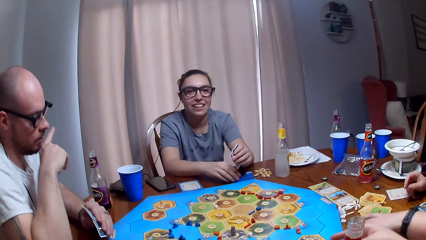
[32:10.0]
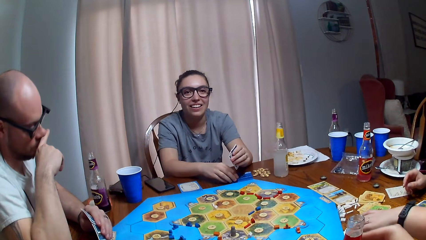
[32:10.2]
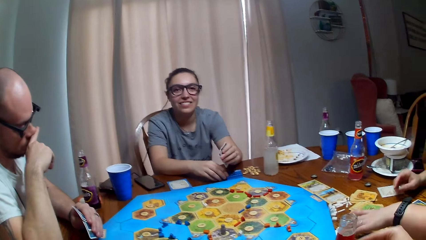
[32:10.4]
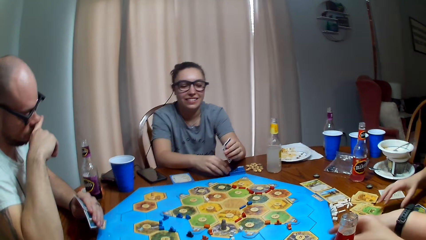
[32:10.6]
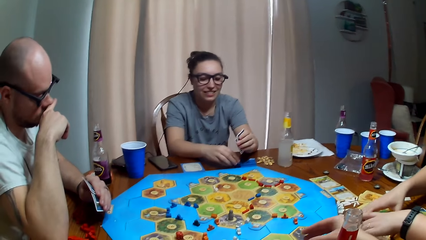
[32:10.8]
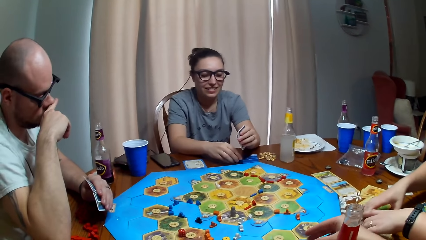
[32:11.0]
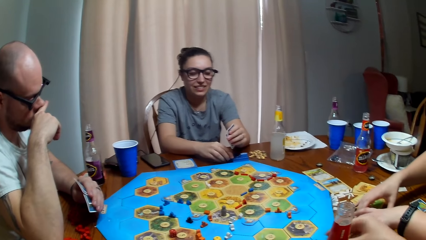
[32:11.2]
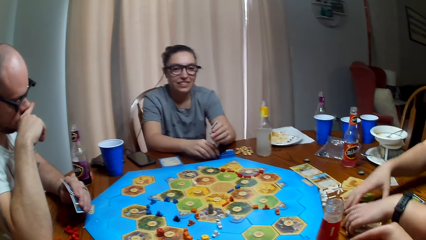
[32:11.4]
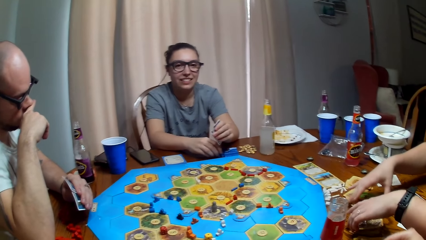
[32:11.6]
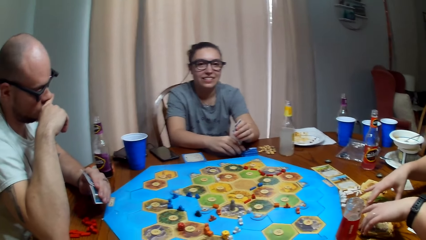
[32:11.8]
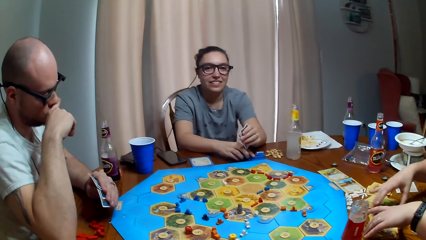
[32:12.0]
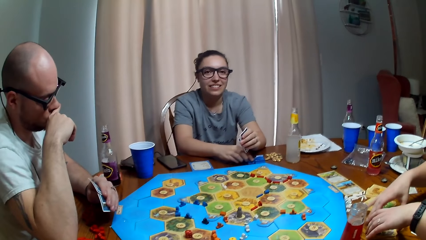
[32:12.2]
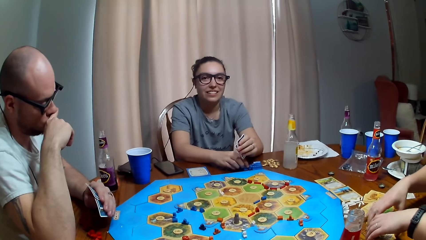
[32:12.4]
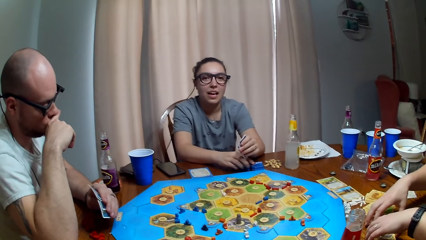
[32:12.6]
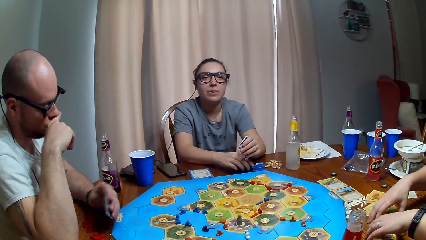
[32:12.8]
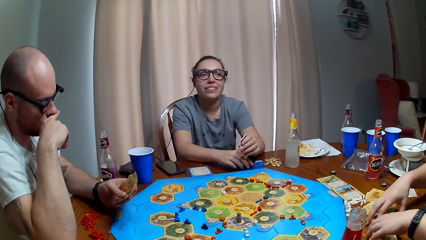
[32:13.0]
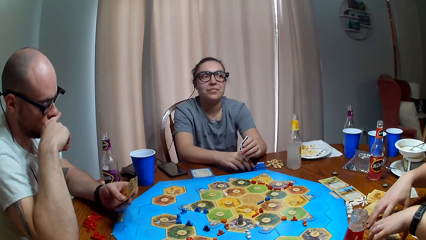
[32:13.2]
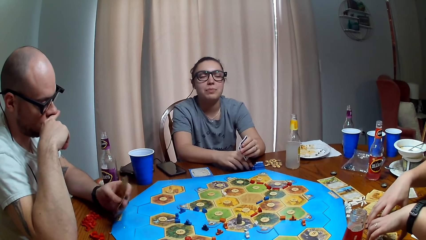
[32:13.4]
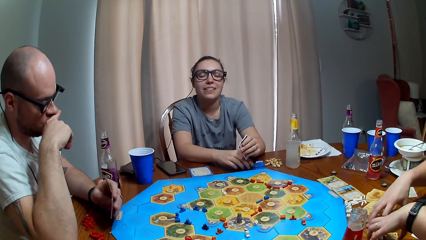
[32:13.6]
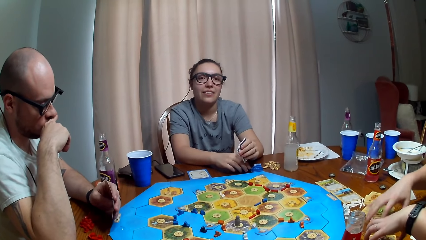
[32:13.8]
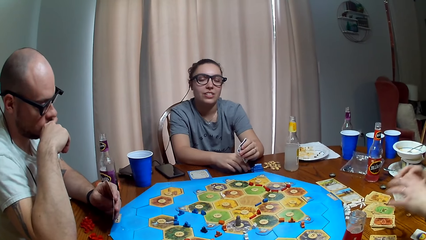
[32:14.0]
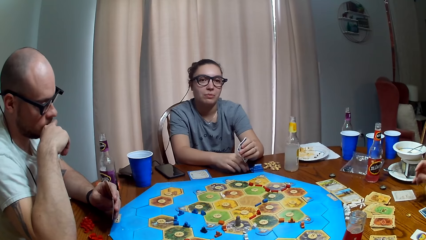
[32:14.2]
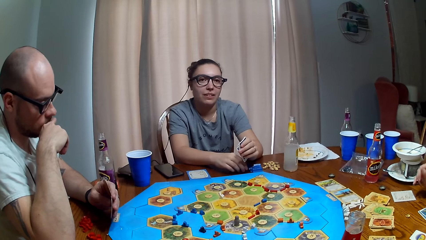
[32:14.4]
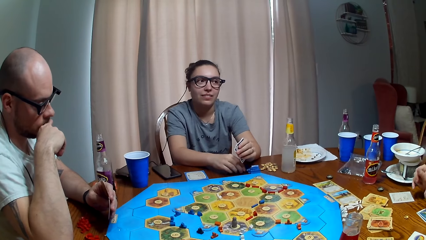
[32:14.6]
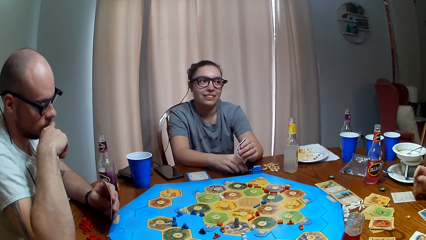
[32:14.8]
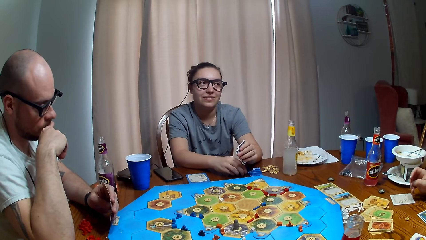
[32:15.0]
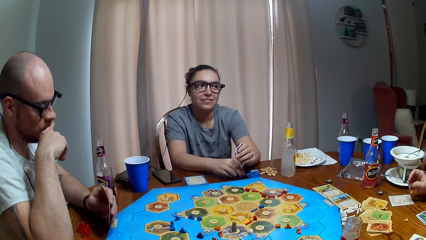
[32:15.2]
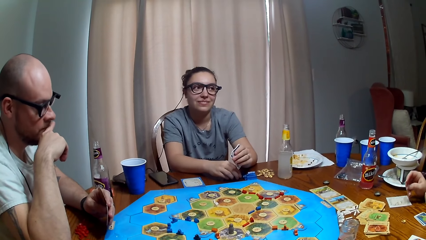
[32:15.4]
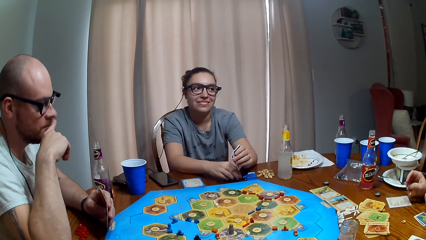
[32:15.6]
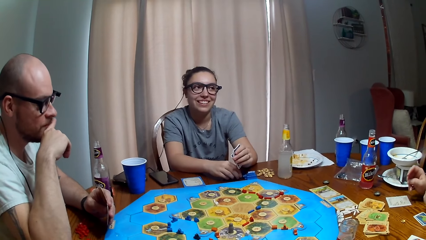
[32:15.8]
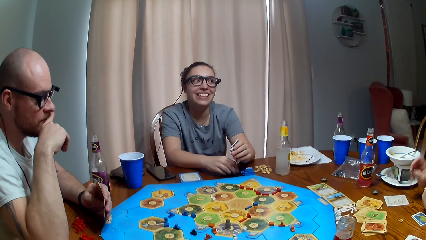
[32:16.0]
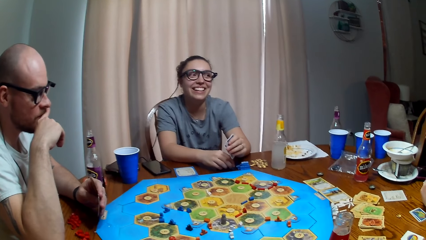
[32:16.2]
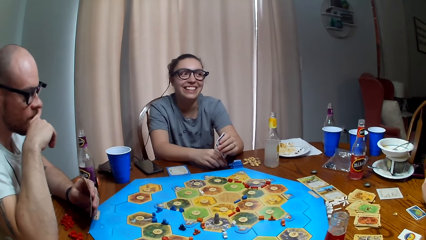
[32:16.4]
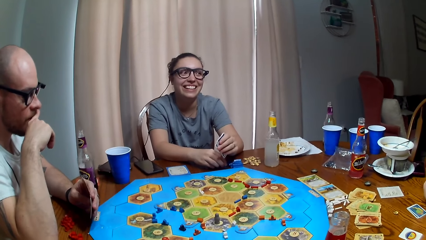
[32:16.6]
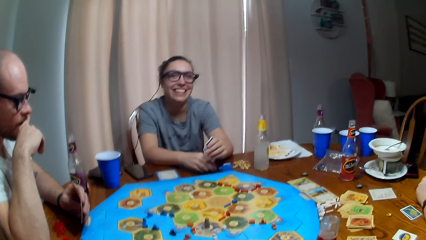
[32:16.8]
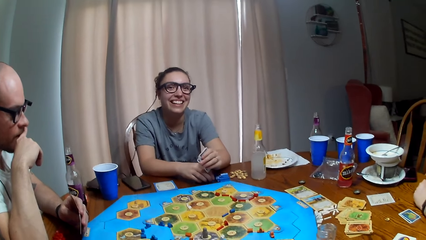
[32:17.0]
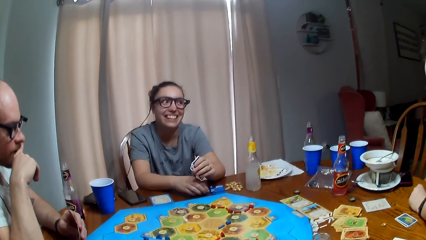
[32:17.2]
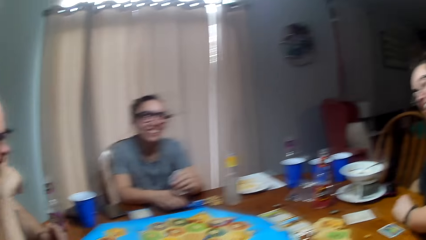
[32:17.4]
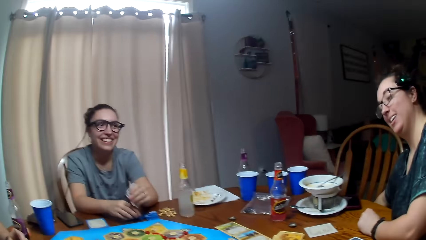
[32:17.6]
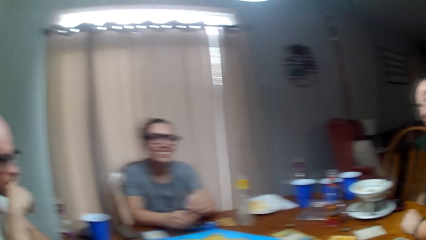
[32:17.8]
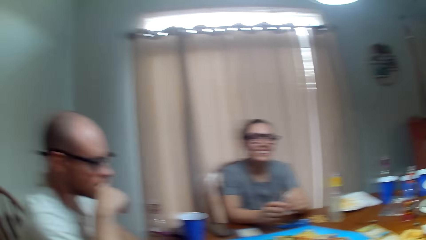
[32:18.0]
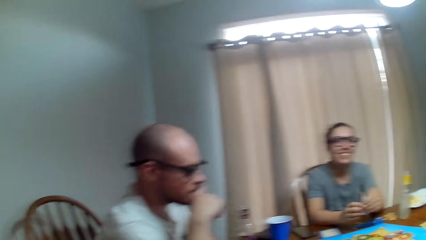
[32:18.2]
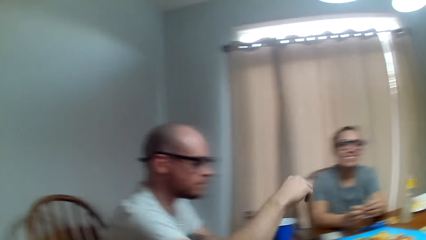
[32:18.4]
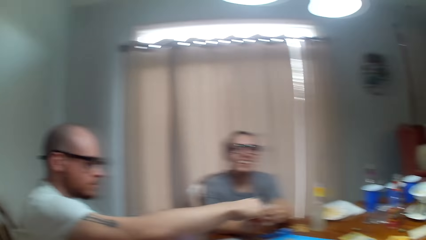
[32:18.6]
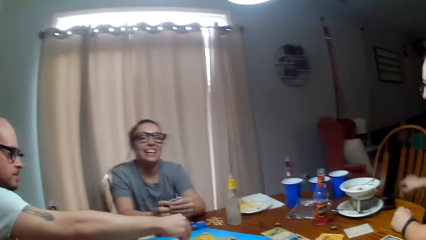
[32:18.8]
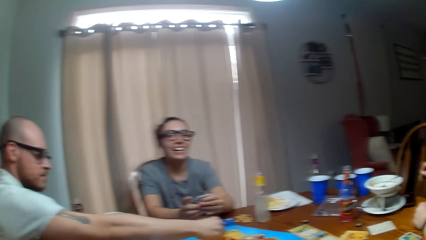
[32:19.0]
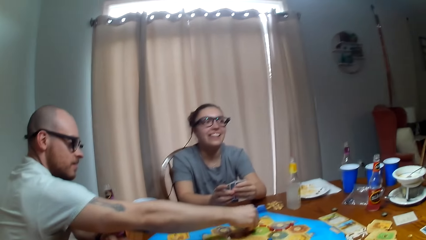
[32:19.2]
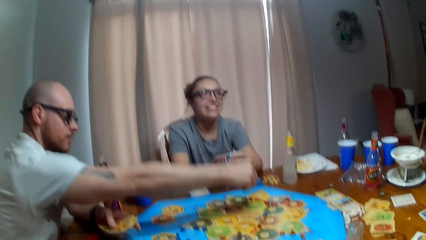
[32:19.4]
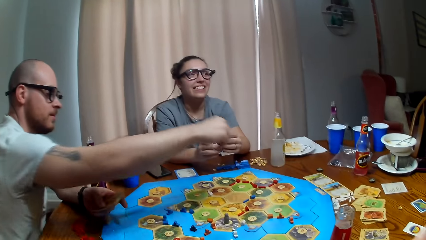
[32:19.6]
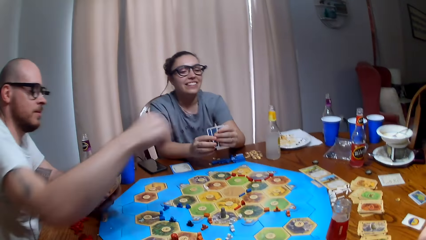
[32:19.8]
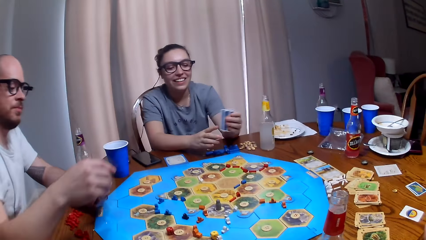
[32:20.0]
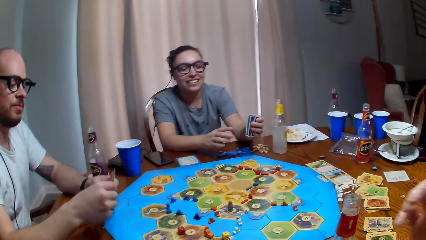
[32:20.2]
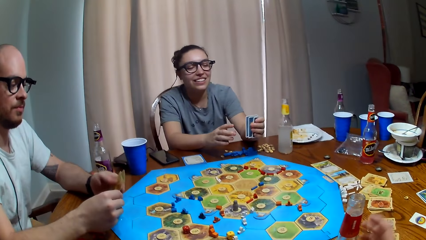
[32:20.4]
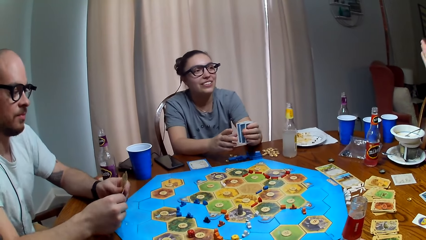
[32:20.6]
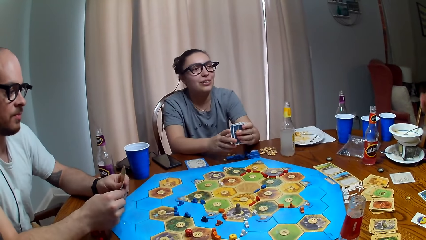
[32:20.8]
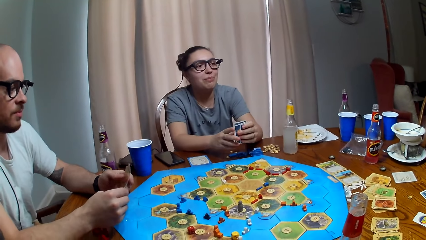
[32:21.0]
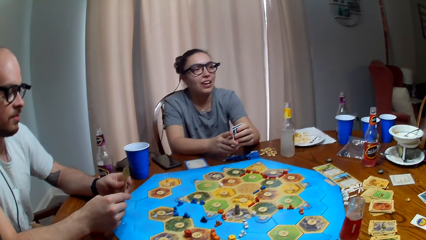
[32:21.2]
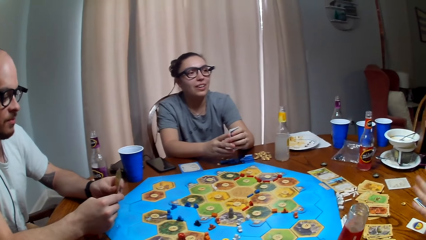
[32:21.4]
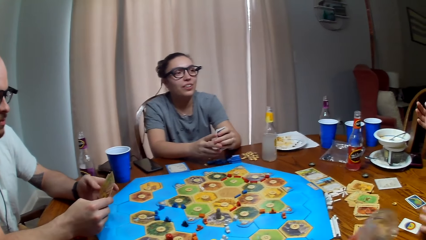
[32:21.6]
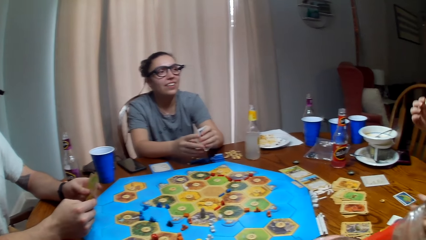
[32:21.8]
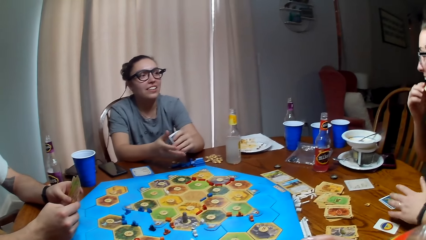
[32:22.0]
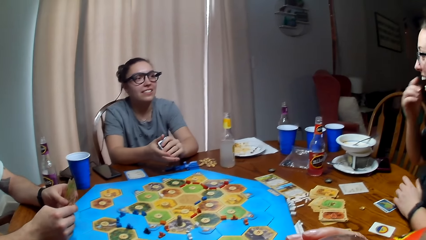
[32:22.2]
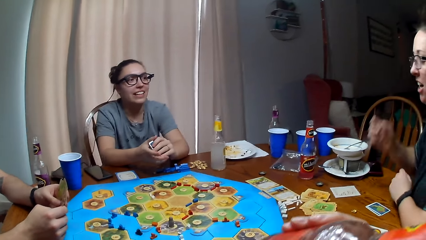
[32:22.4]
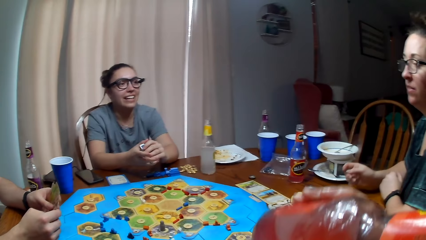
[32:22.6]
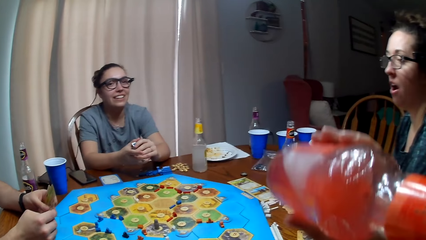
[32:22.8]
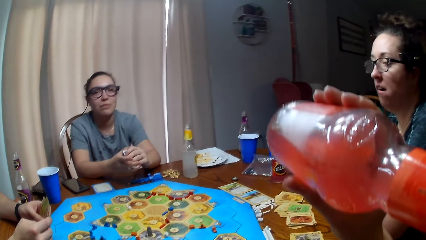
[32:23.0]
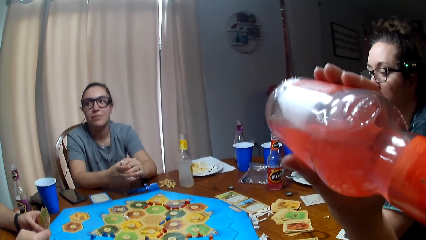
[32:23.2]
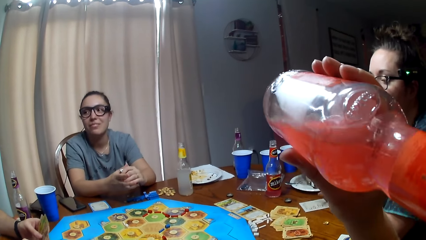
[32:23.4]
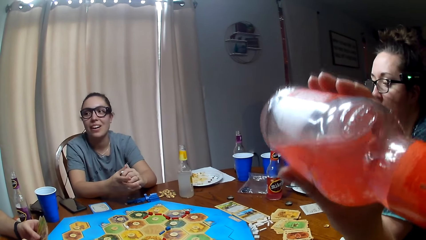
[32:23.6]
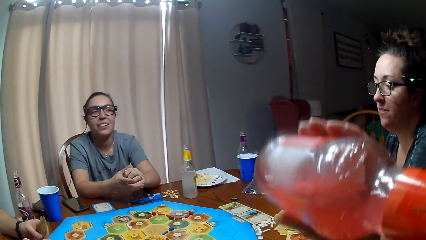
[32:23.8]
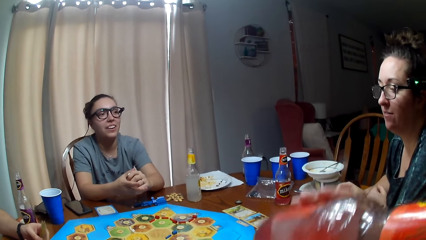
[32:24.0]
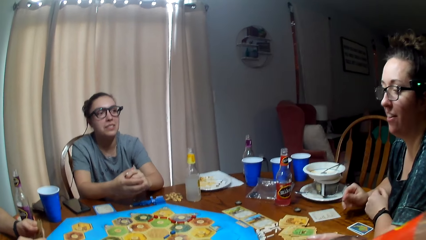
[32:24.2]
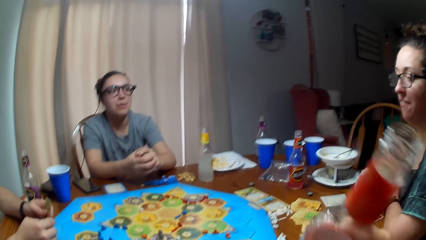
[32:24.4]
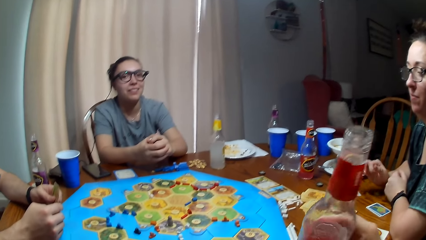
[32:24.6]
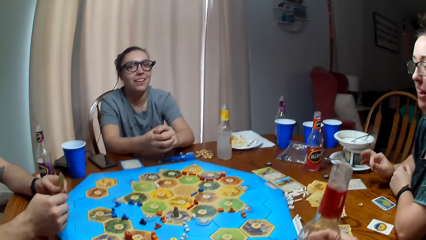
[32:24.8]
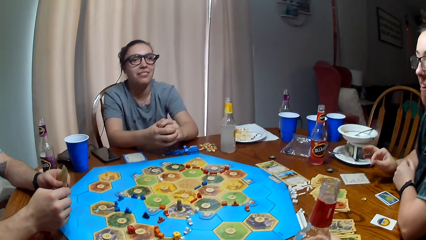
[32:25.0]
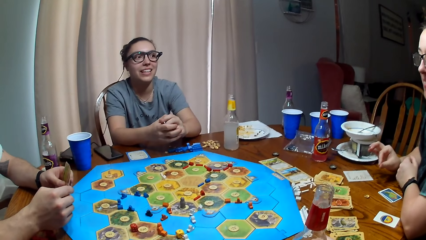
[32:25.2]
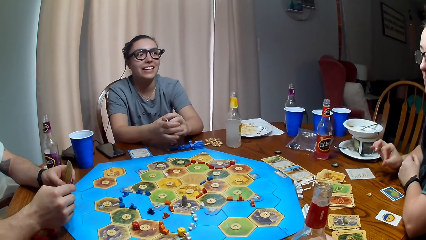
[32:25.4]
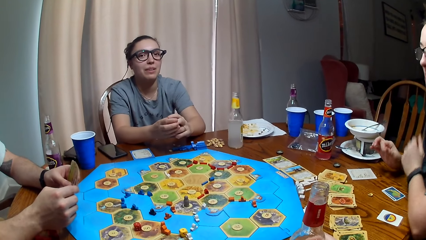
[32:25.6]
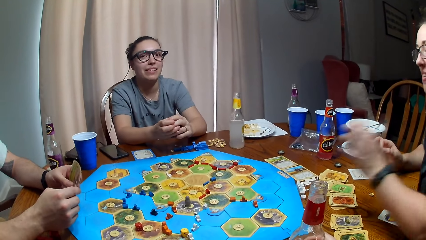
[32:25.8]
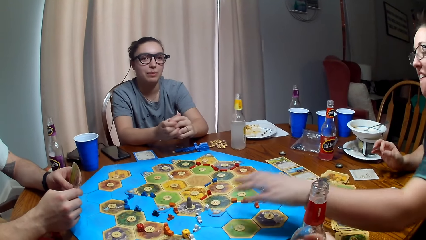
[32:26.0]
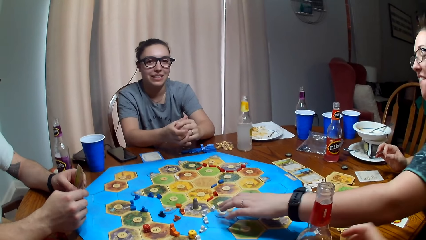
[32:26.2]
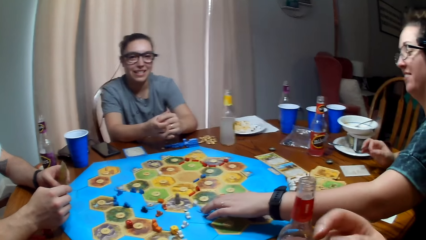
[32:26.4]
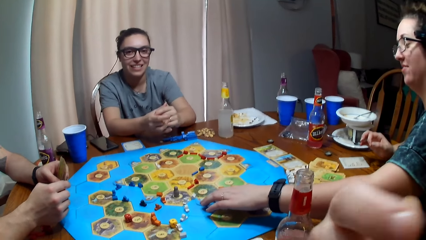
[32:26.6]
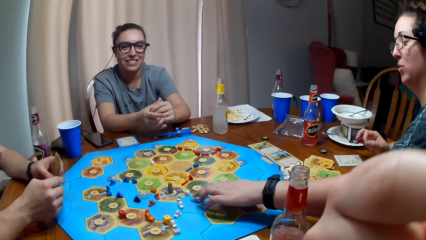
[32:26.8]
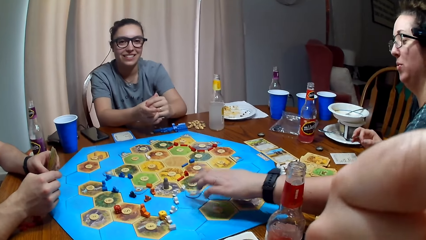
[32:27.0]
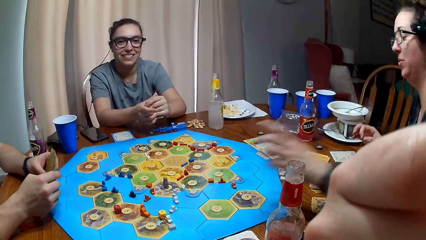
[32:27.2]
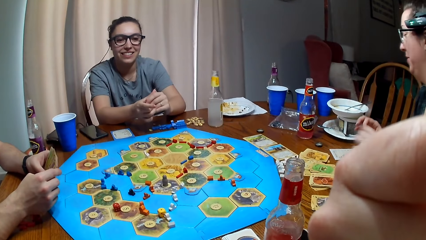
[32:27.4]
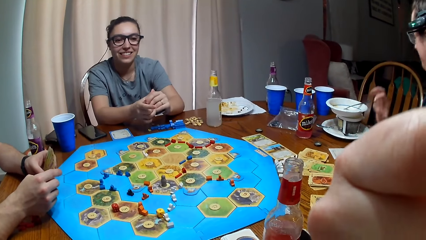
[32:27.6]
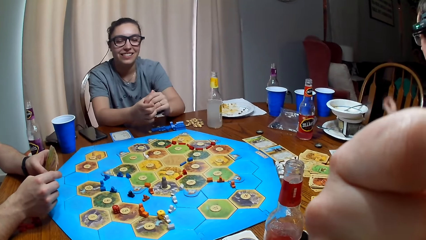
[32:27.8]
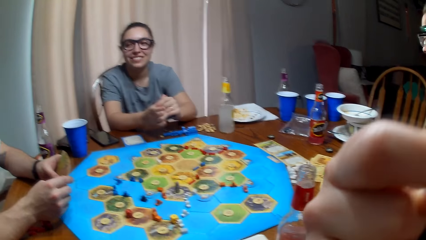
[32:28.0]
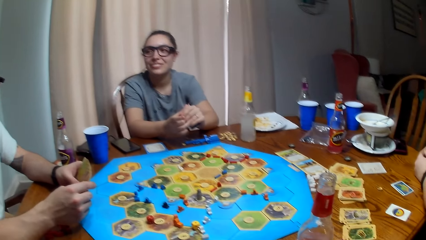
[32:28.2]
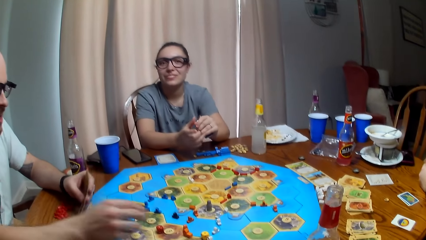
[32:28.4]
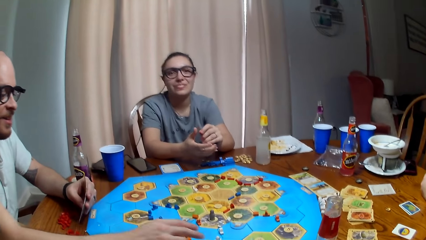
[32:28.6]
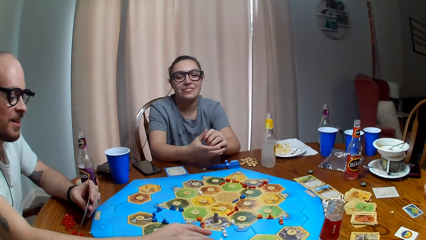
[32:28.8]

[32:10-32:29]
A man touches the face. A woman arranges the cards. The man moves the token. The woman eats the chips. The camera wearer drinks the soda. They put the soda on the table. The woman plays a tabletop board game and touches the board. The camera wearer touches the camera.
